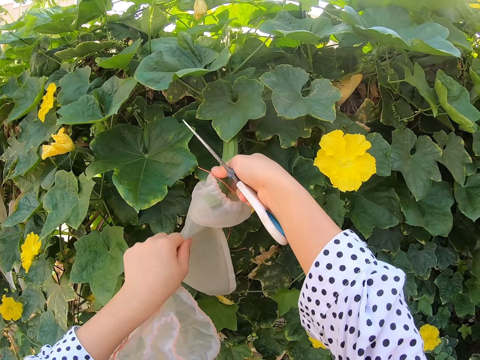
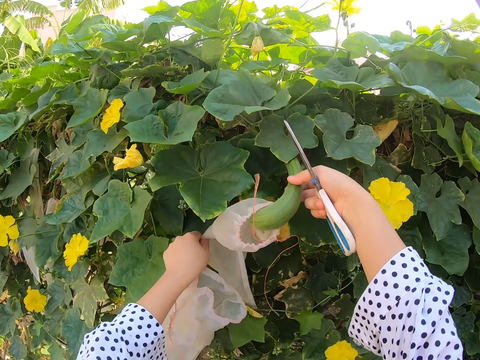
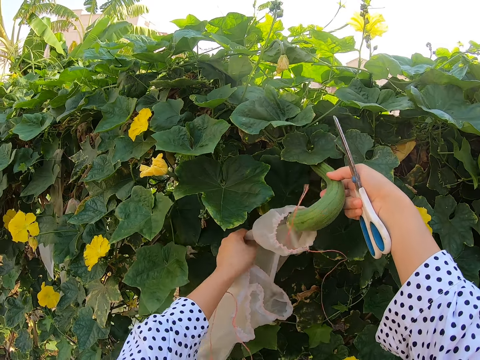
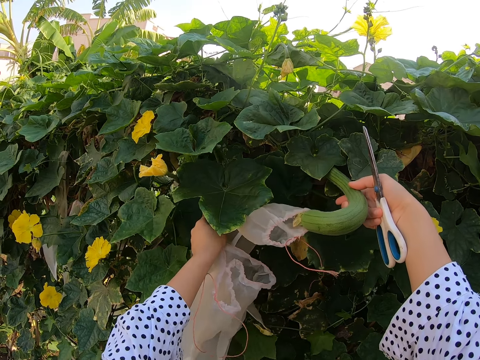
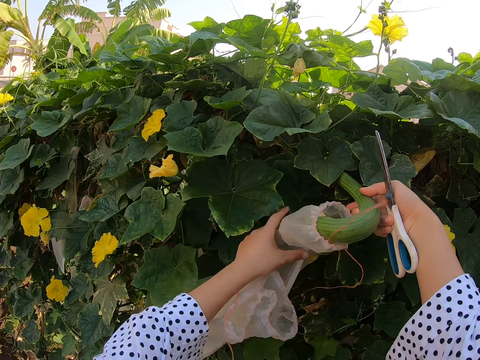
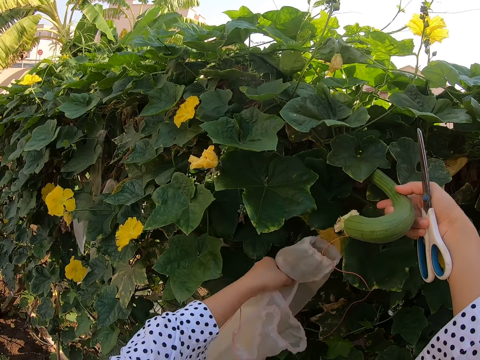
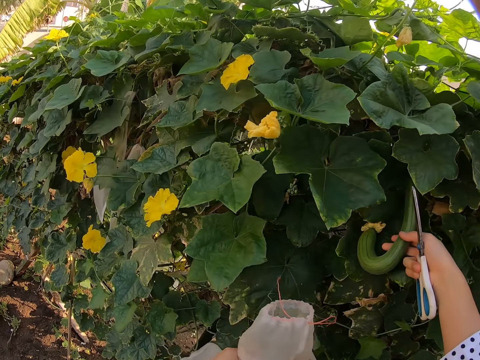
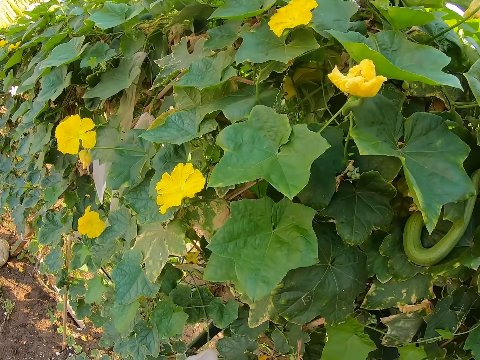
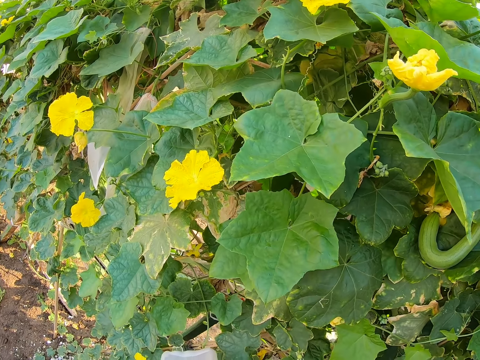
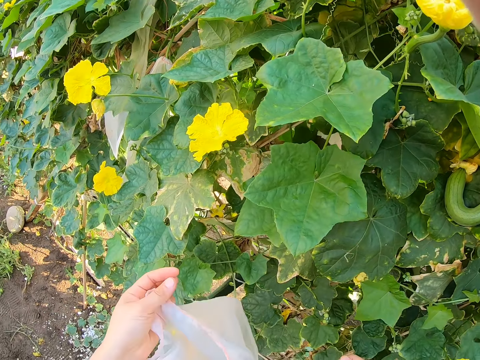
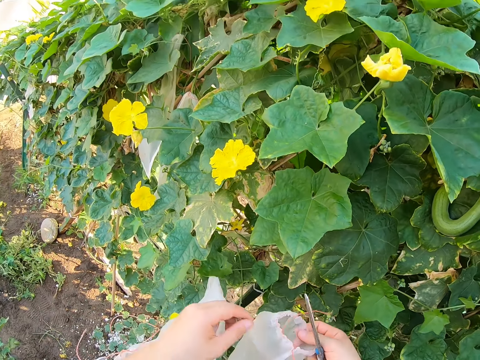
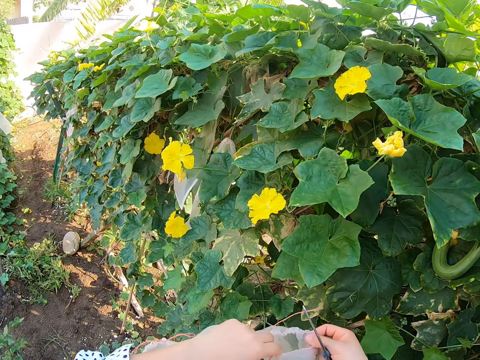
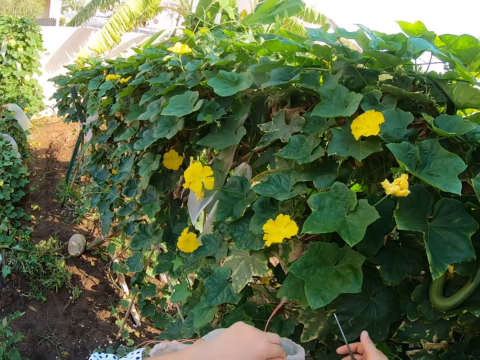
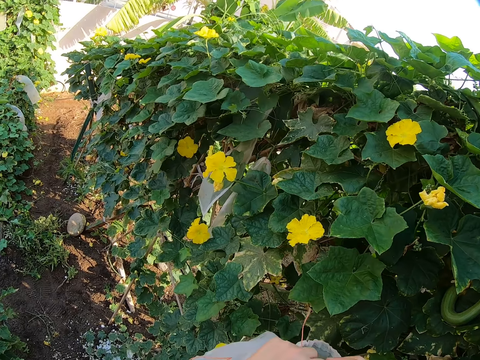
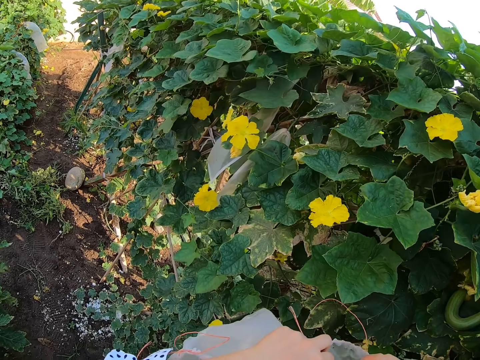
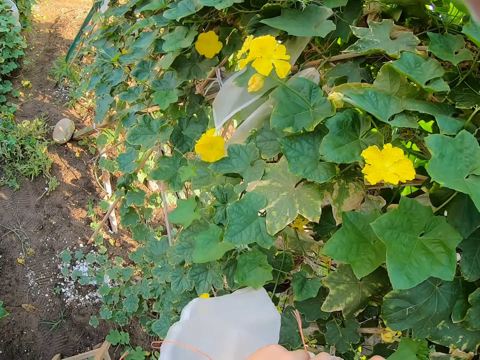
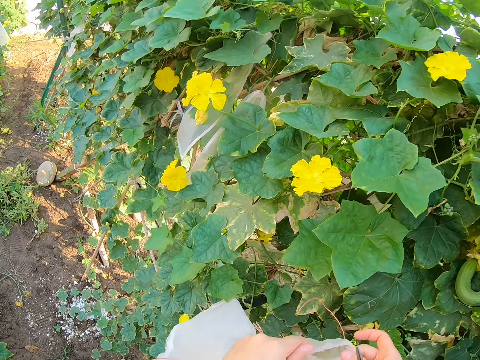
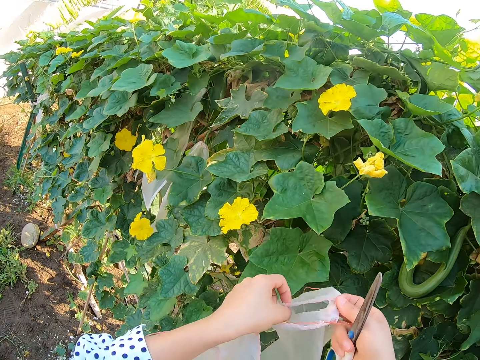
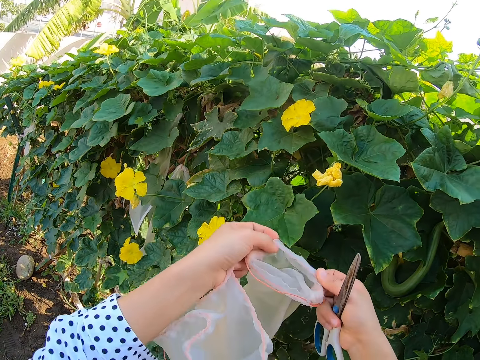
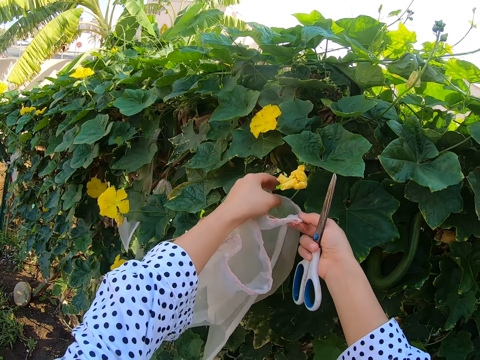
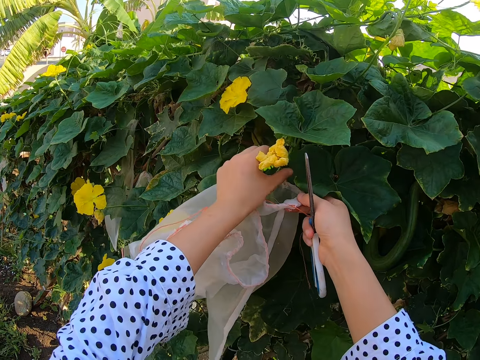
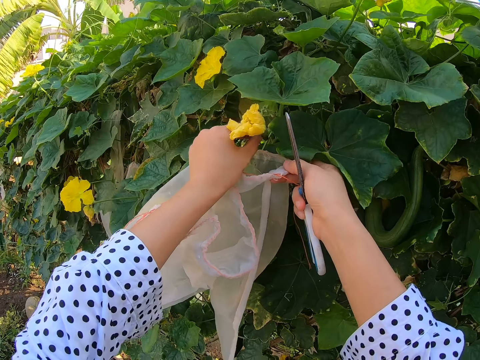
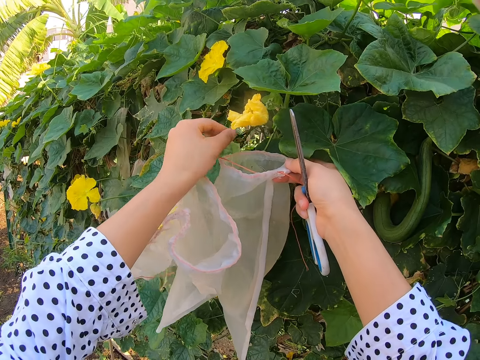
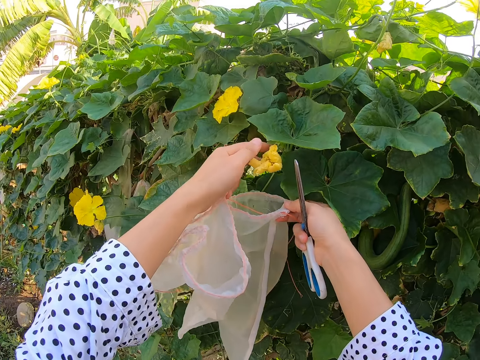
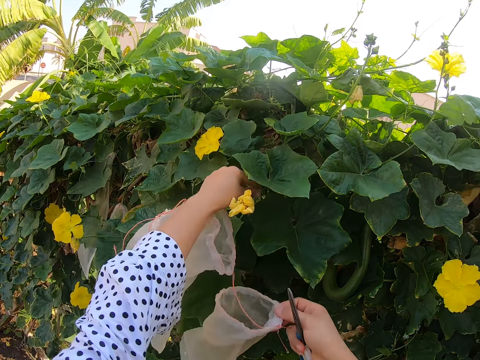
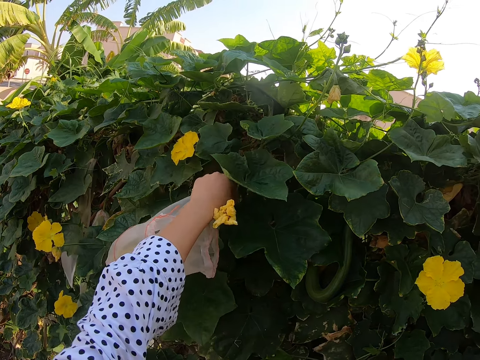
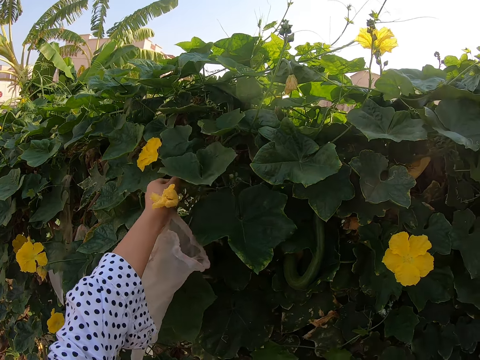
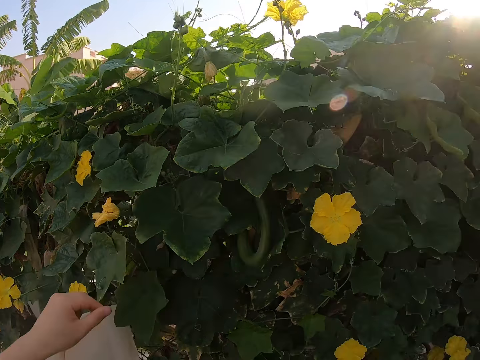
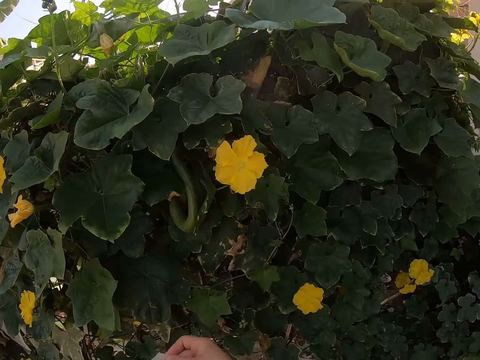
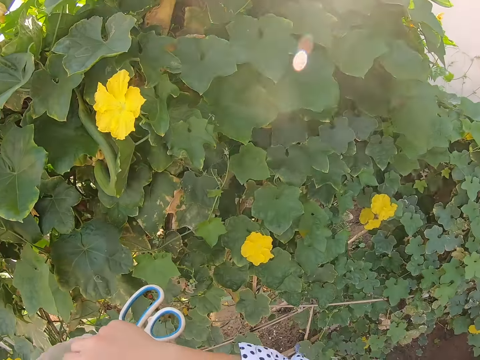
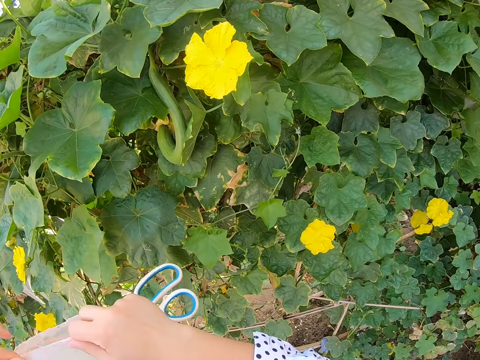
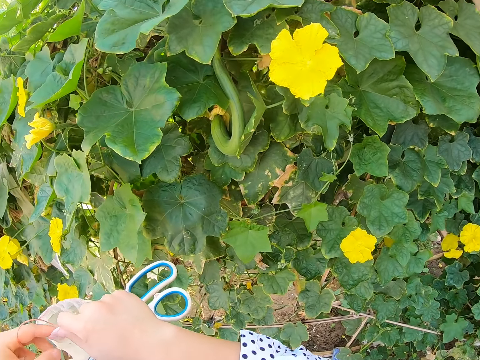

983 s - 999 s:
The camera wearer holds the flower. They pull a fruit out of the nylon. They swing the right hand. They hold the cotton bag and open the cotton bag. They swing the left hand. They touch the flower. They touch the plant. They touch the flower. They hold the nylon.

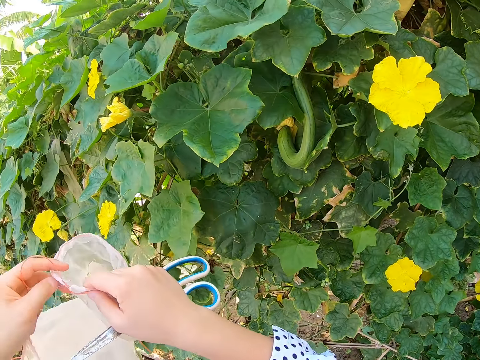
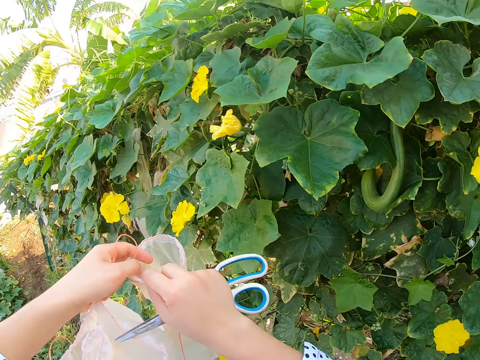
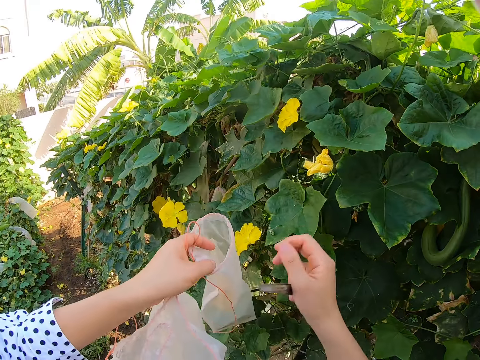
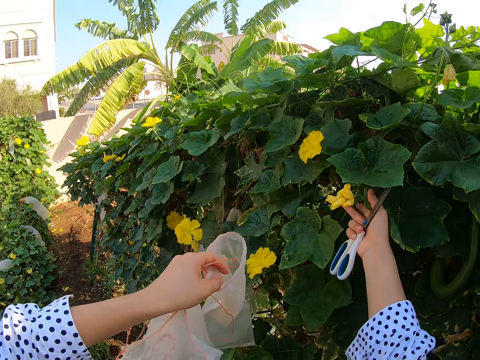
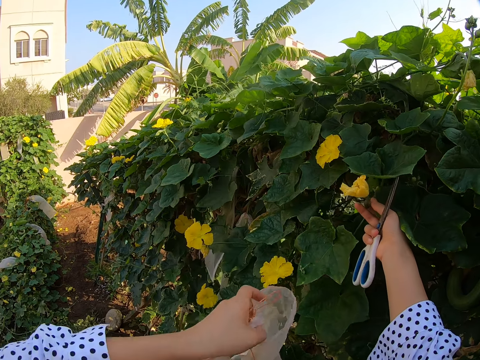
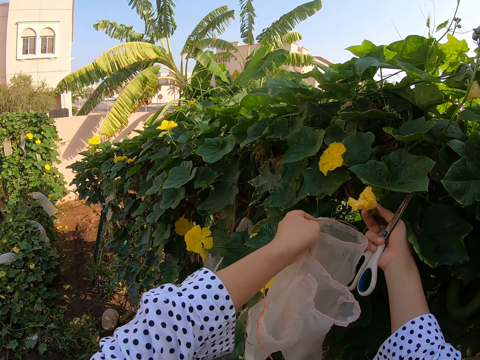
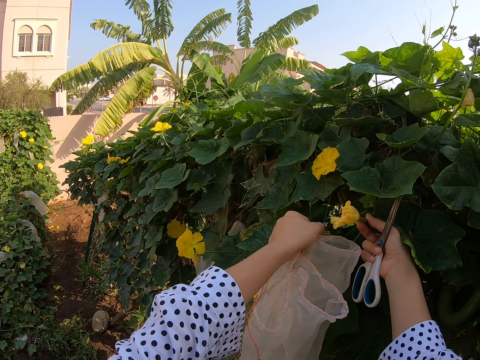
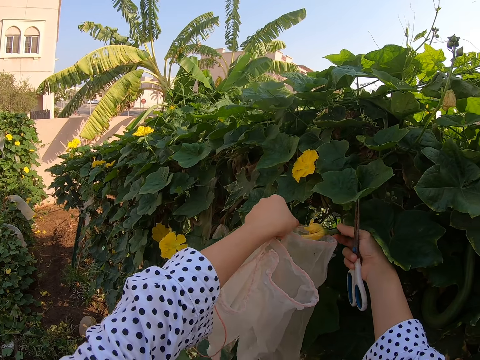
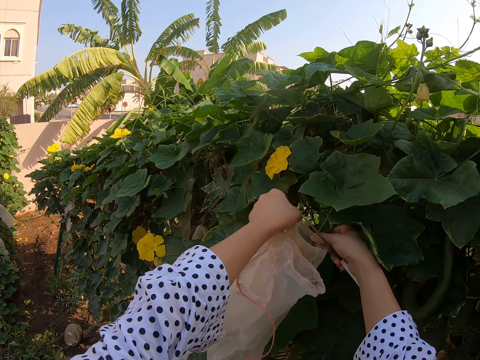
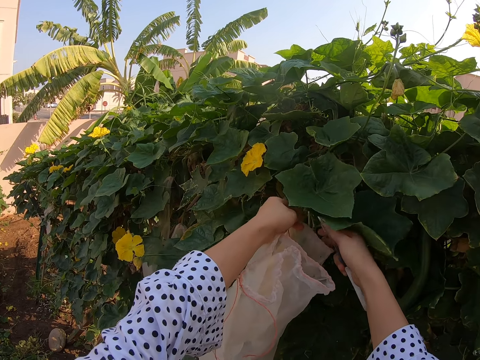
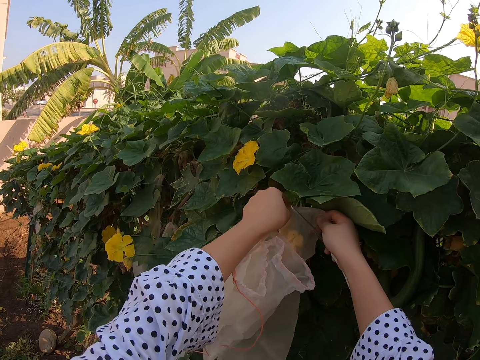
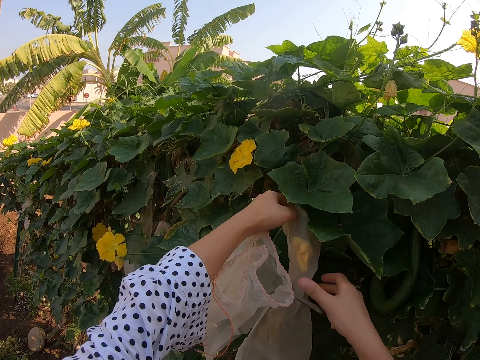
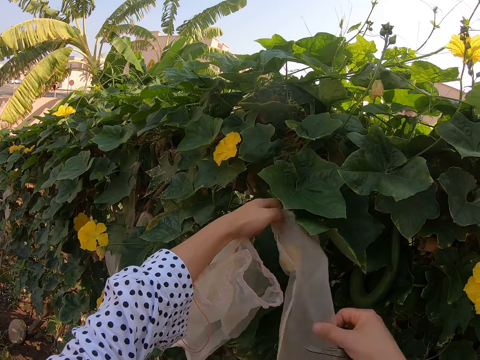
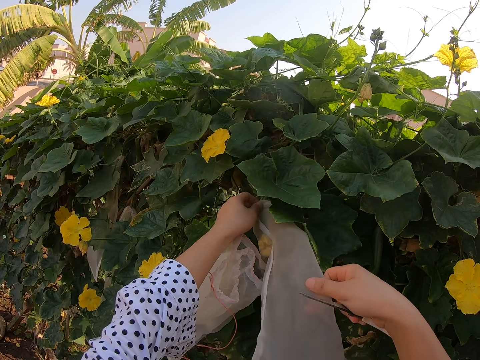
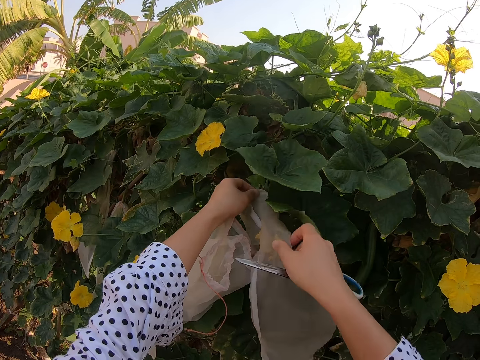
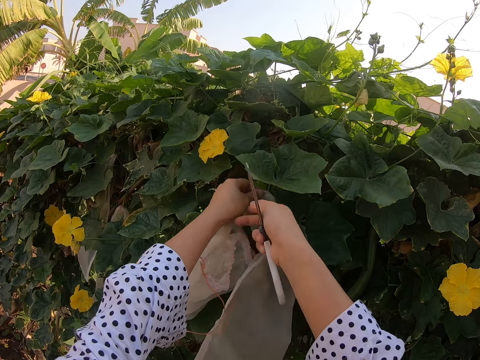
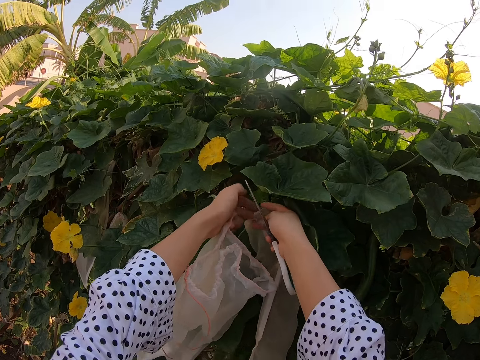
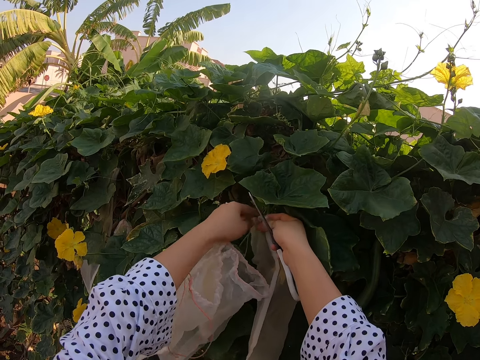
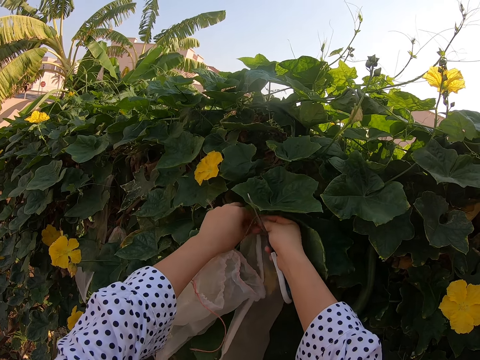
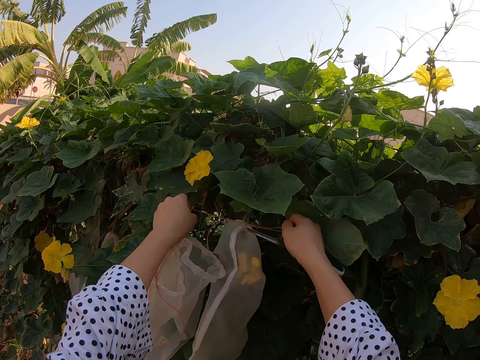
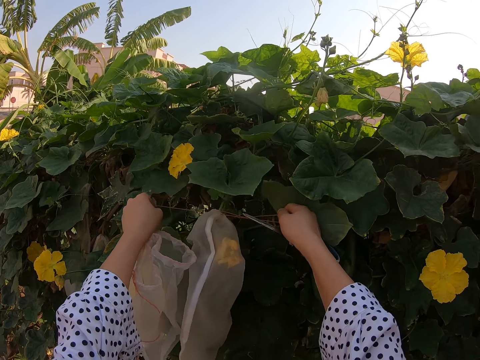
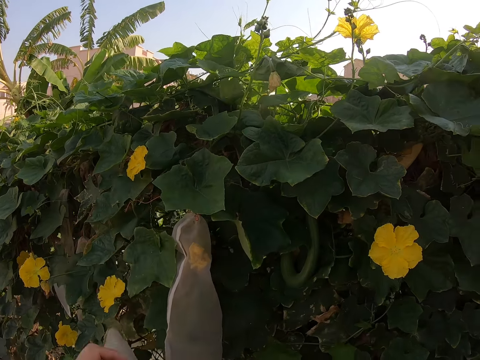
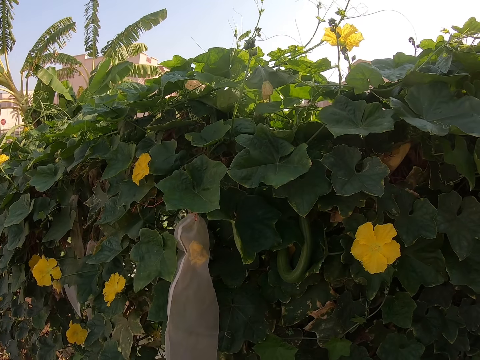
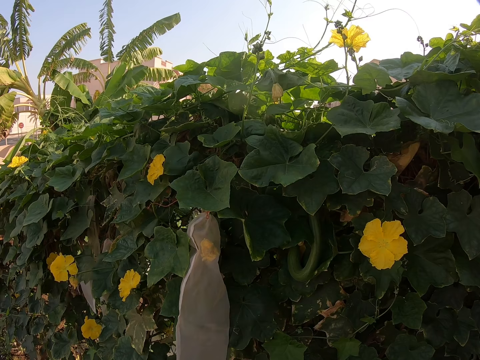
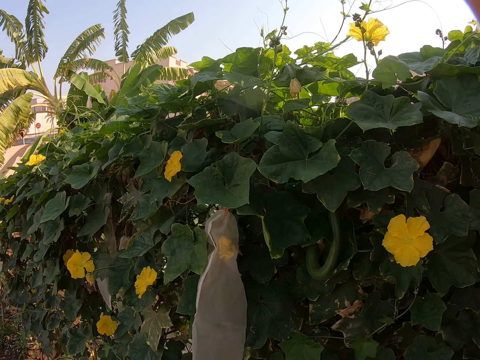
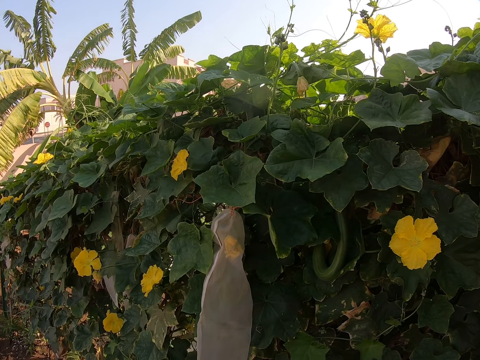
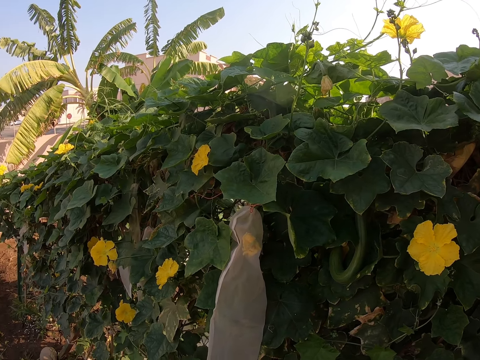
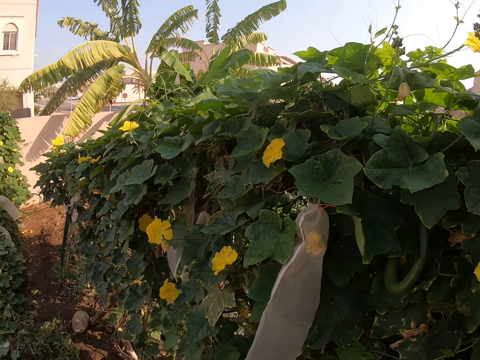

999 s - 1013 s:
The camera wearer swings the right hand. They hold the flower and put the flower in the cotton bag. They close the cotton bag. They pull a rope. They swing both hands. They stare at the leaves. They look around.
